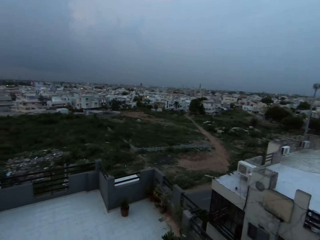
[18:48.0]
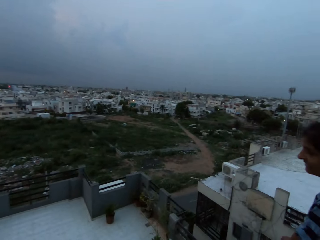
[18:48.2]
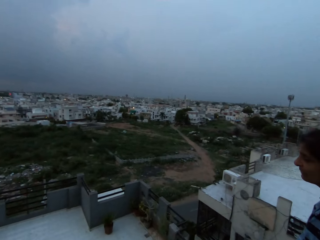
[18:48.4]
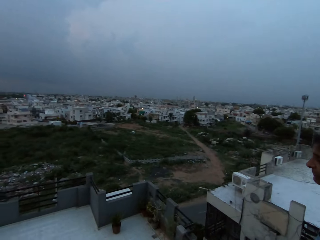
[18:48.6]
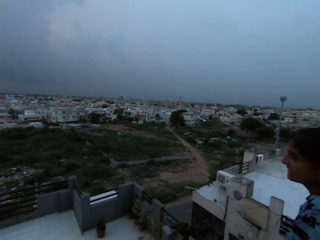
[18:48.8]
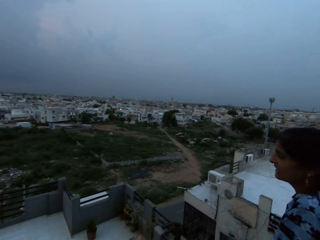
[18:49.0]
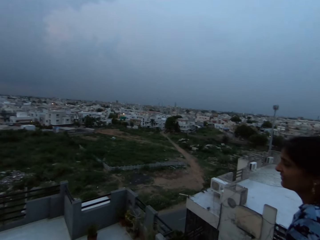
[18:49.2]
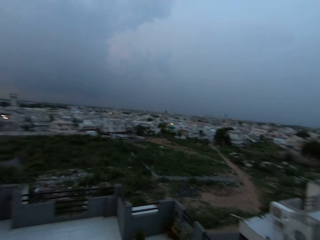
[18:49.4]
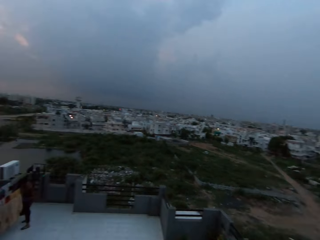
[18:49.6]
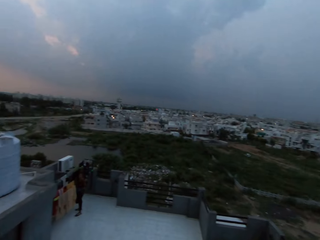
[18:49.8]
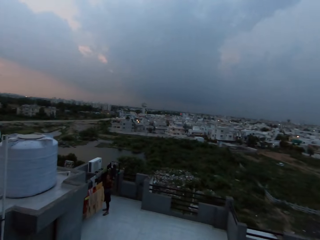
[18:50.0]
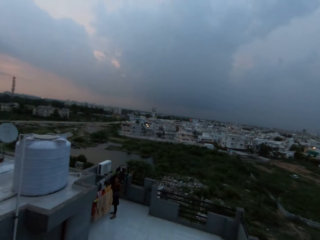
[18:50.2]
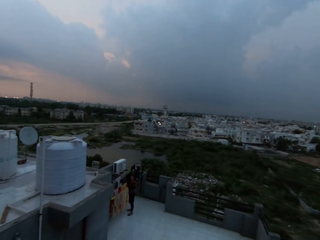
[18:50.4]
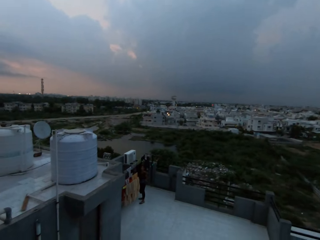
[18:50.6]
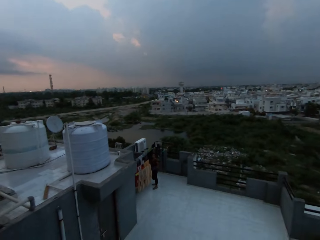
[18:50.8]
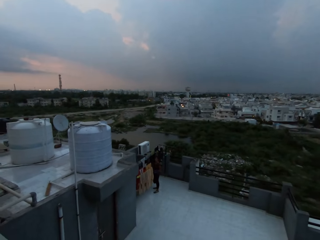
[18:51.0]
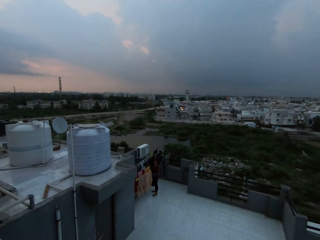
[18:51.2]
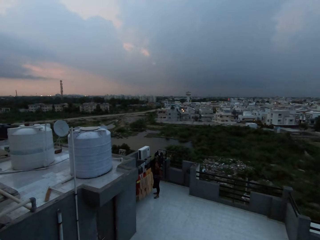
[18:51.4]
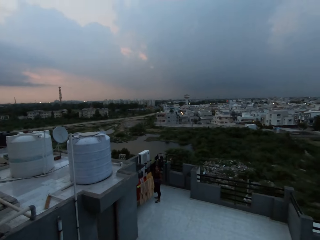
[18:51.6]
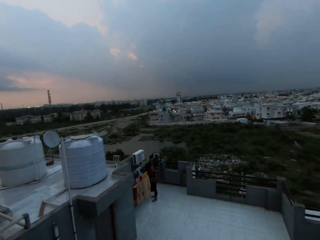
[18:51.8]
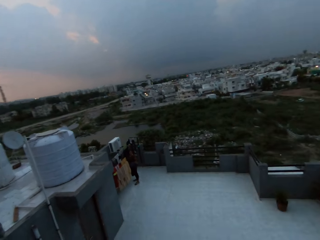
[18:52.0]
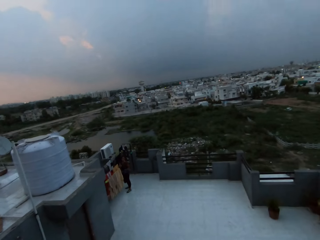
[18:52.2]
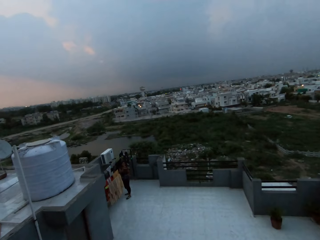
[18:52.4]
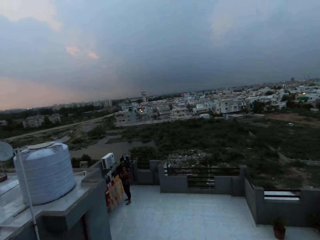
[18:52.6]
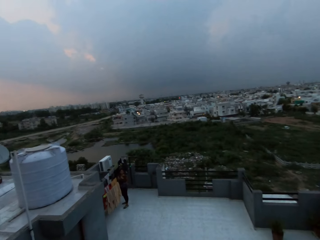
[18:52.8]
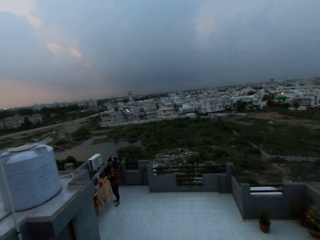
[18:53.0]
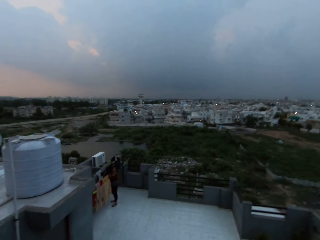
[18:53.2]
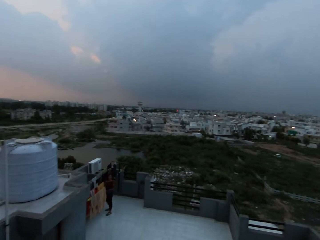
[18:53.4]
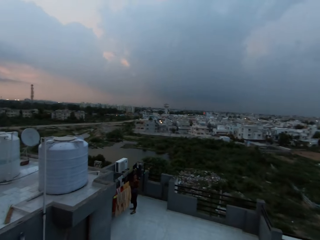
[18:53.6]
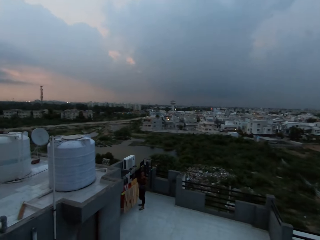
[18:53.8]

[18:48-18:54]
The camera wearer looks around.

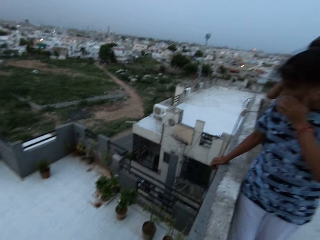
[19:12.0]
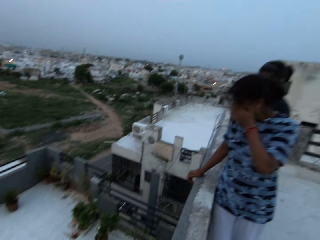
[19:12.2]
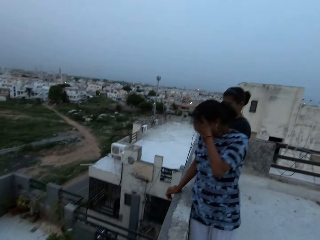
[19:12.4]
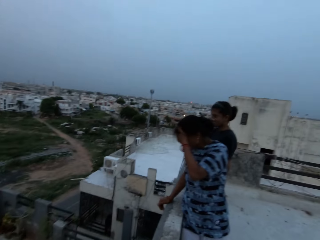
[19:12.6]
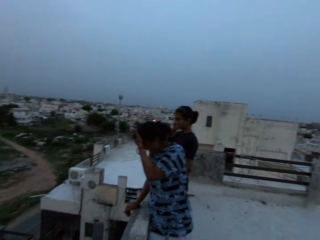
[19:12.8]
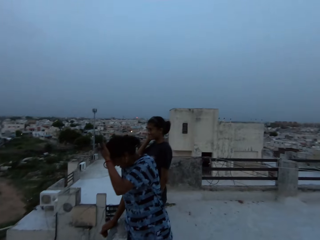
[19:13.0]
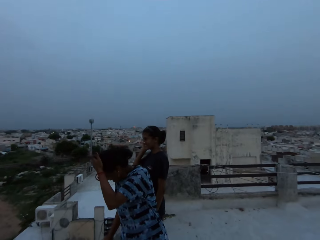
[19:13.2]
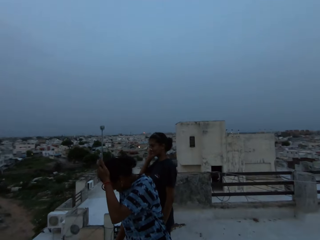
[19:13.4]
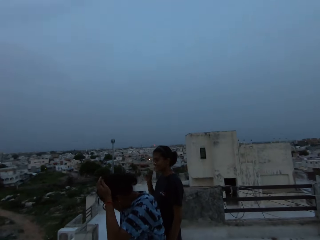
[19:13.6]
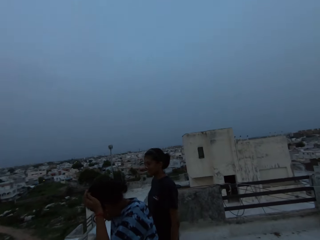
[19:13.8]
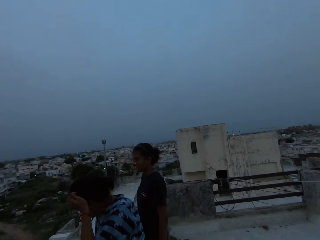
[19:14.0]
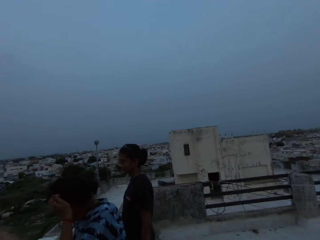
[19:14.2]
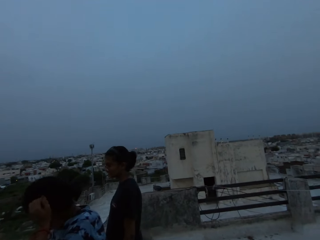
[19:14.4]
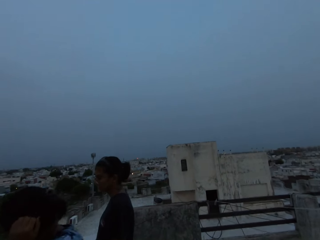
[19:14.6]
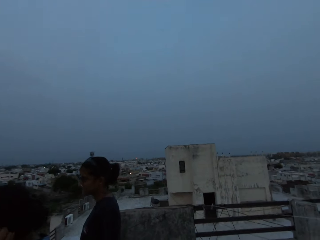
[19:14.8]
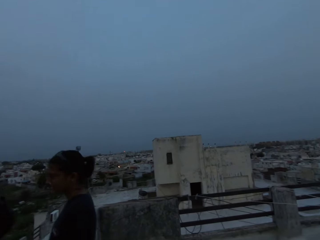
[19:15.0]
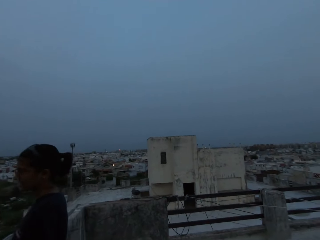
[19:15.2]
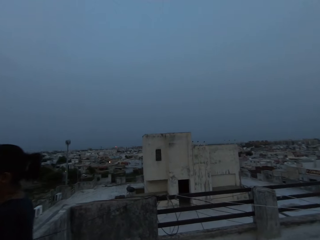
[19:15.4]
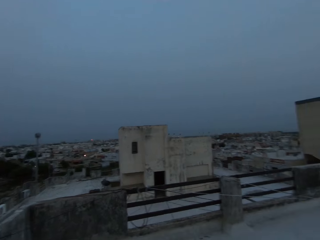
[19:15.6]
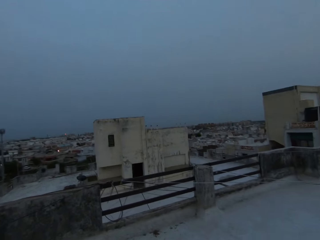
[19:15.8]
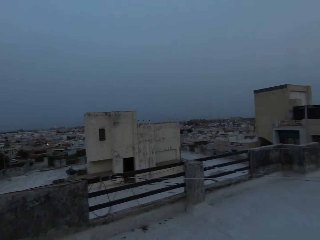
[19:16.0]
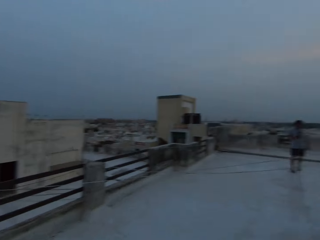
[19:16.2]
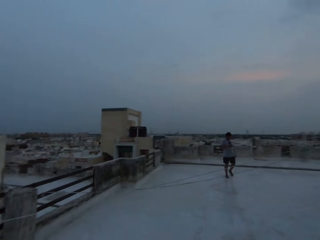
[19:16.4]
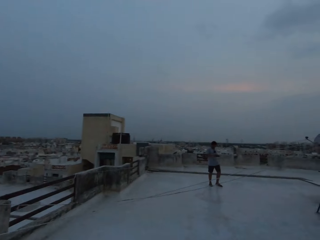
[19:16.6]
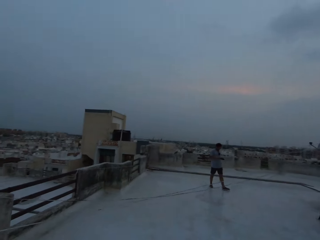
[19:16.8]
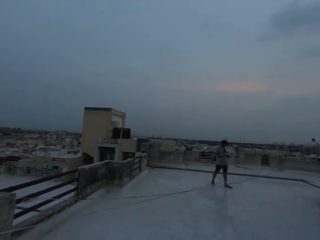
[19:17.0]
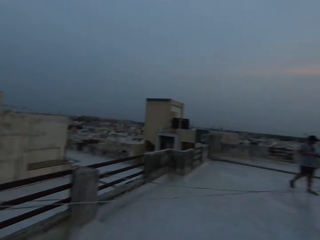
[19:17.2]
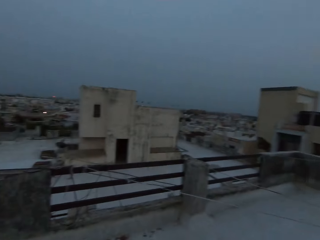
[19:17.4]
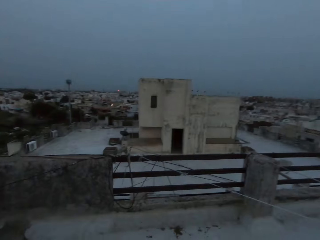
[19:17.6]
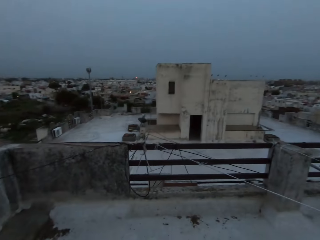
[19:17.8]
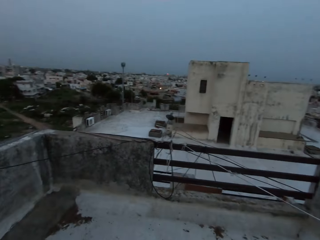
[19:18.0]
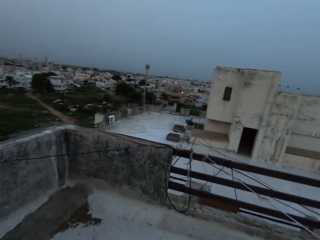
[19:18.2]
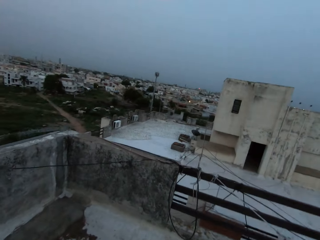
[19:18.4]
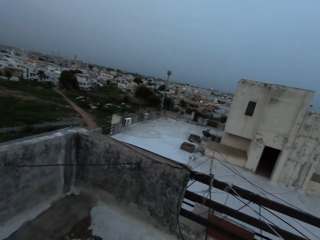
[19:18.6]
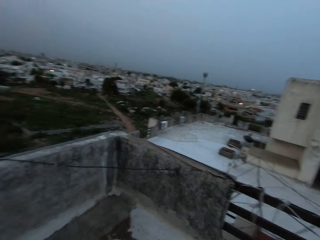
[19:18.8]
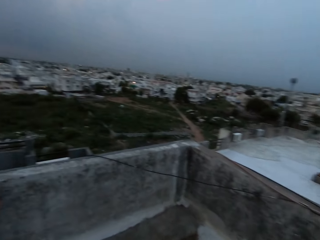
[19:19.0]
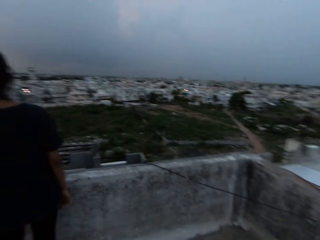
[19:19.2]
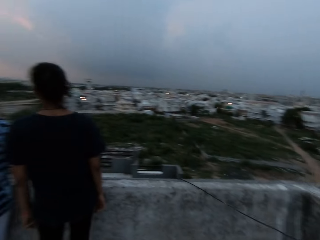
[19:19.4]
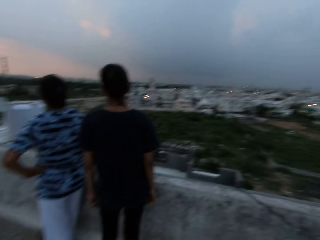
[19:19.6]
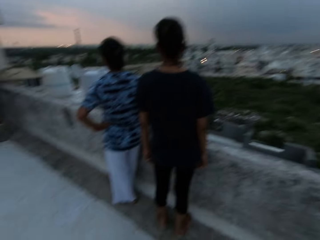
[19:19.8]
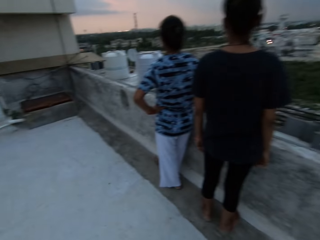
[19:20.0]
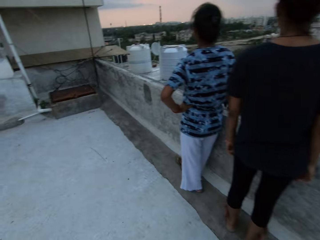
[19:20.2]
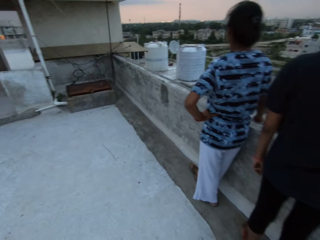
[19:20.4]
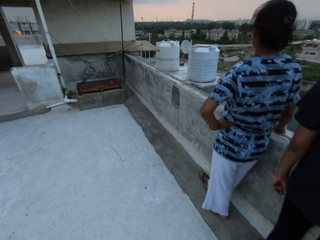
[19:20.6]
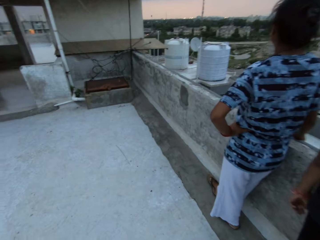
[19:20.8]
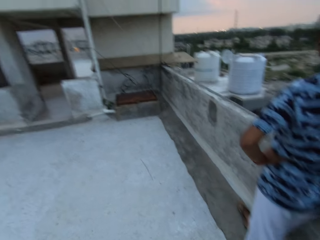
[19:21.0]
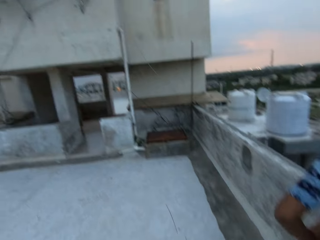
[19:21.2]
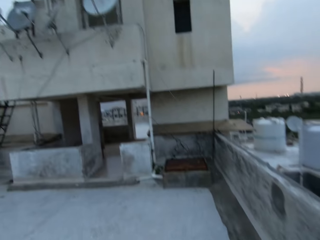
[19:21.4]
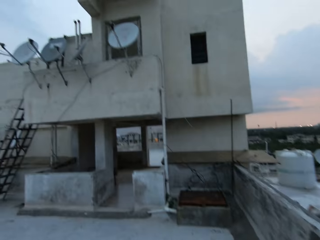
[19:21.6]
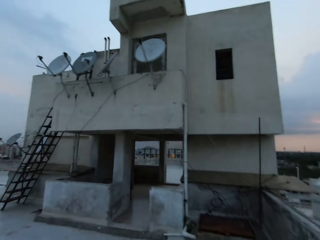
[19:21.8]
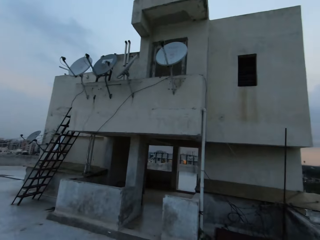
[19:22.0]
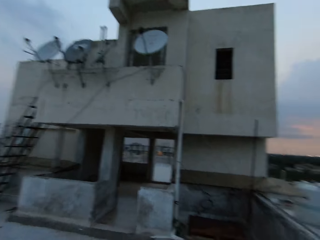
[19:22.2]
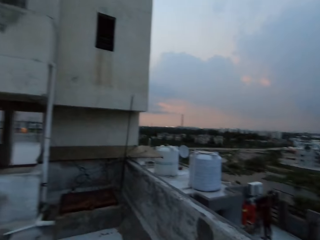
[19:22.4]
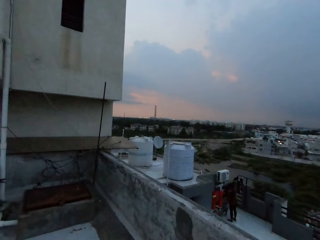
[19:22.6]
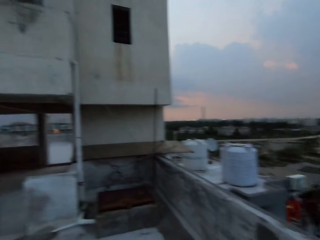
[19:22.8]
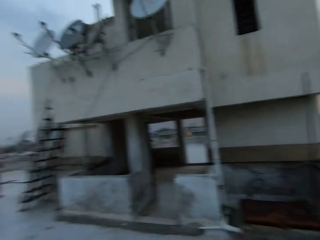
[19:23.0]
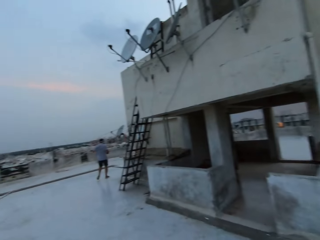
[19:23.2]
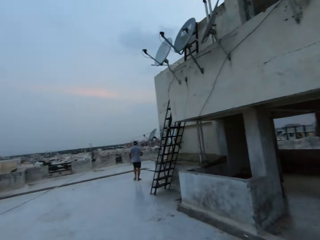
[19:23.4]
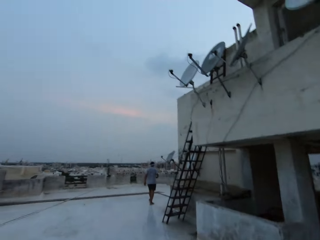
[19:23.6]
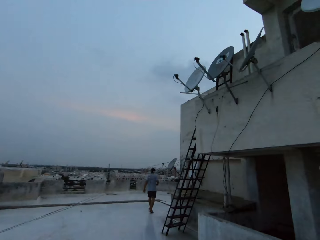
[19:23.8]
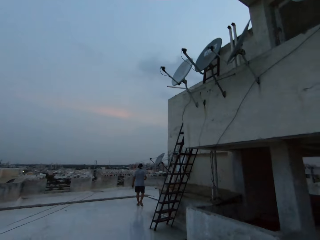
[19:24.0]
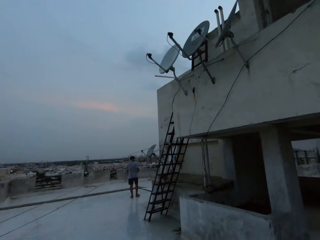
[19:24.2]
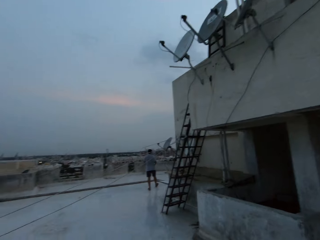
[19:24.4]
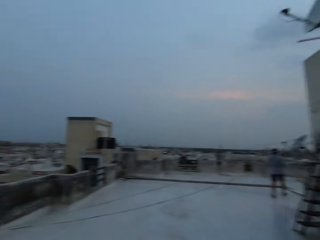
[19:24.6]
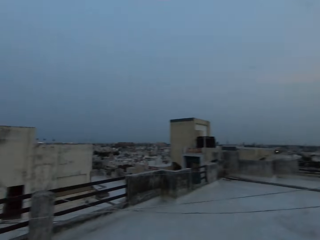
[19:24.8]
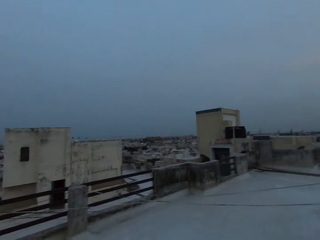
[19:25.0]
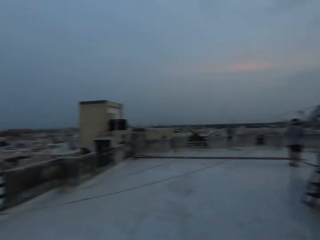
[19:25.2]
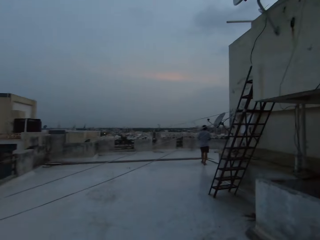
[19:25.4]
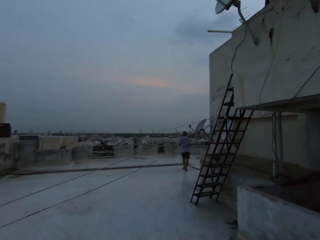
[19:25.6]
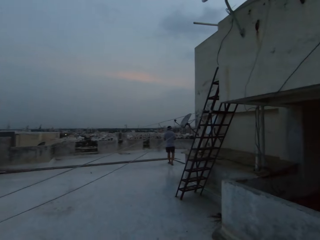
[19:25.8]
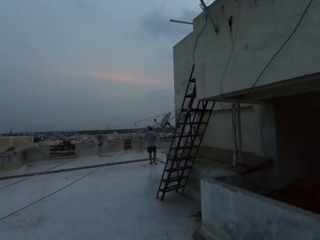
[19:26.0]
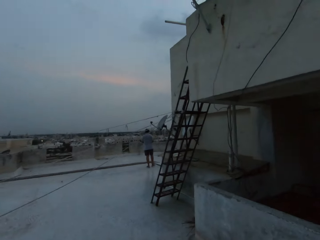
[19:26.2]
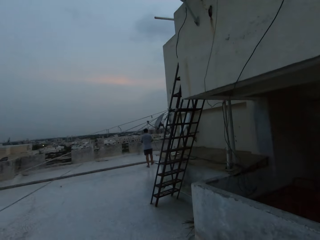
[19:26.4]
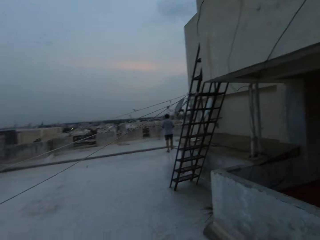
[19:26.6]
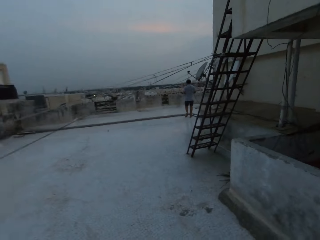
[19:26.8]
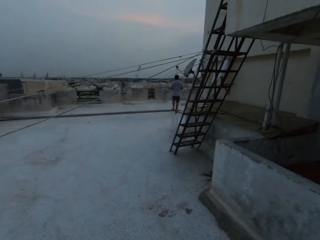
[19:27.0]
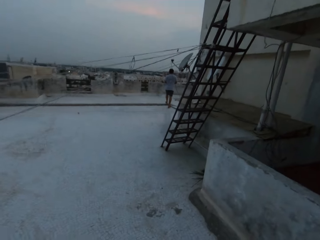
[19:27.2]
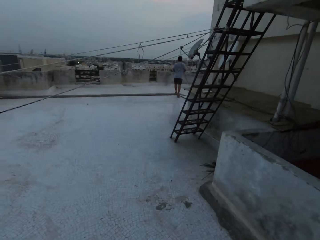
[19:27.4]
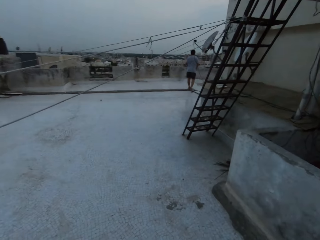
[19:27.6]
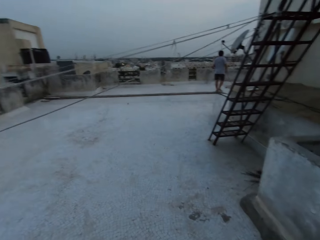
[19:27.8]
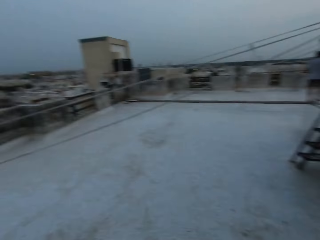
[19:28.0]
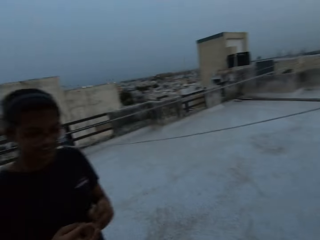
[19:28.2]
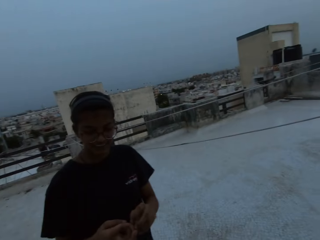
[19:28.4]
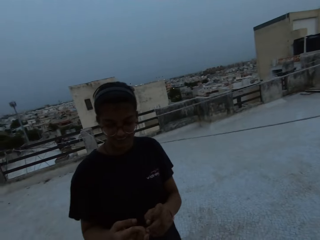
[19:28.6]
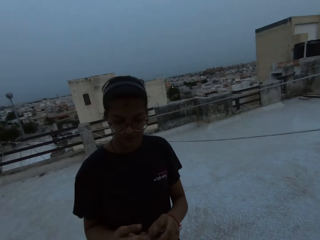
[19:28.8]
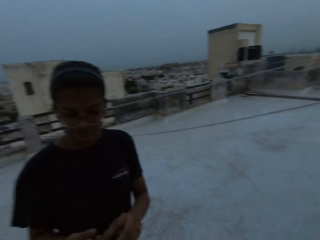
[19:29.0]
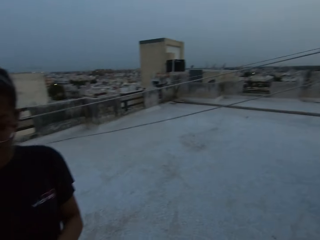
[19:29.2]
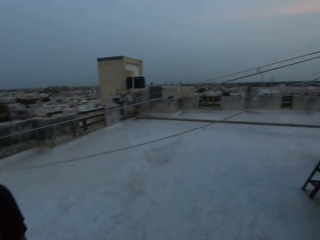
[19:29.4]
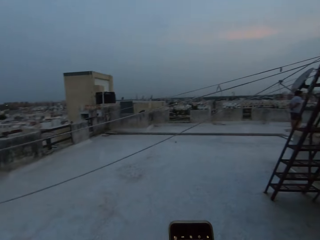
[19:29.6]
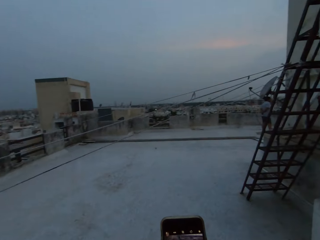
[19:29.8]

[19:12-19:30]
The camera wearer walks around a rooftop. A woman converses with another woman. A man walks around the rooftop. The first woman talks to the camera wearer and operates a phone with both hands.
